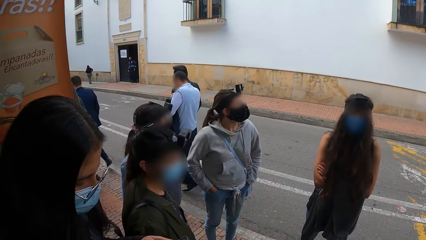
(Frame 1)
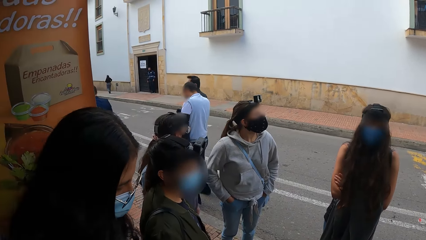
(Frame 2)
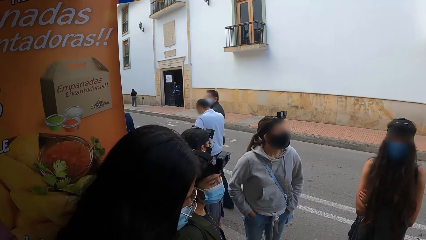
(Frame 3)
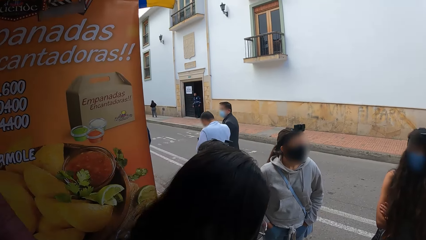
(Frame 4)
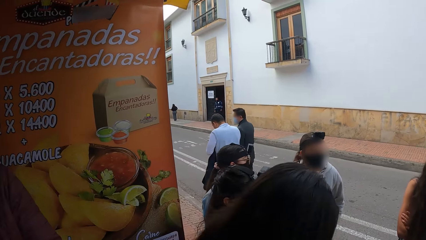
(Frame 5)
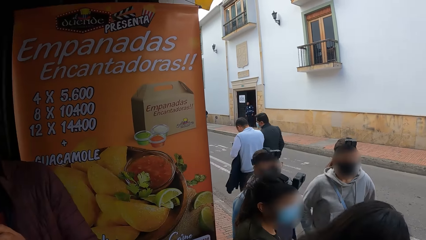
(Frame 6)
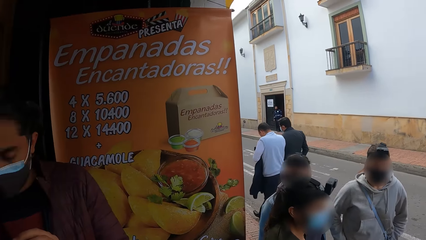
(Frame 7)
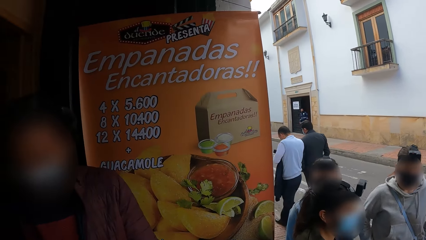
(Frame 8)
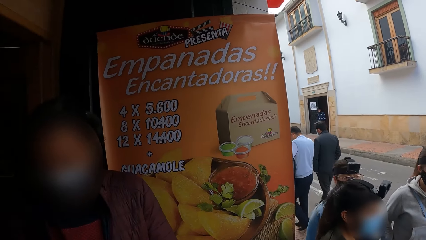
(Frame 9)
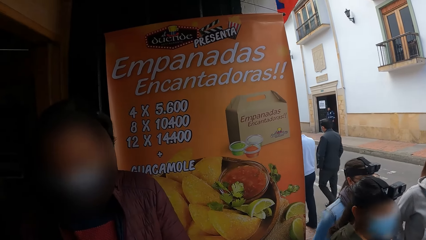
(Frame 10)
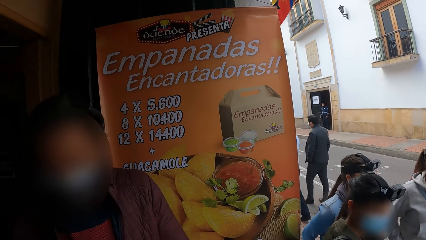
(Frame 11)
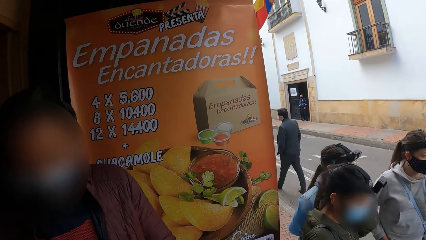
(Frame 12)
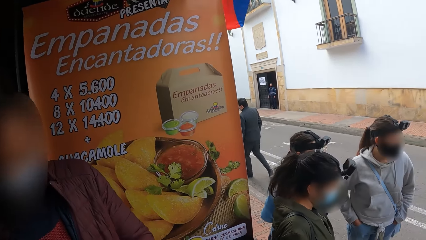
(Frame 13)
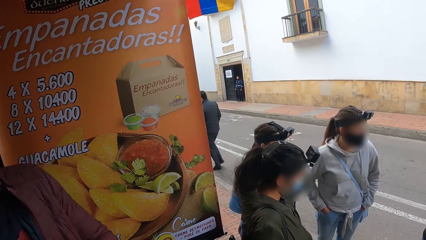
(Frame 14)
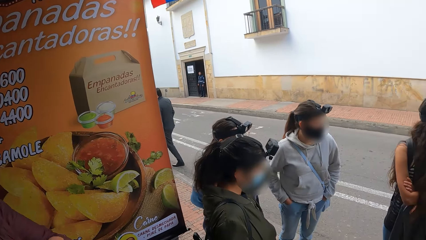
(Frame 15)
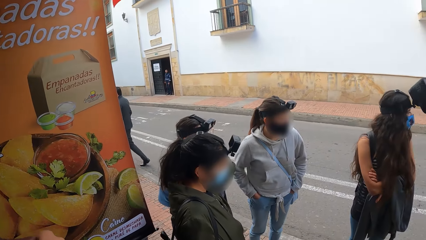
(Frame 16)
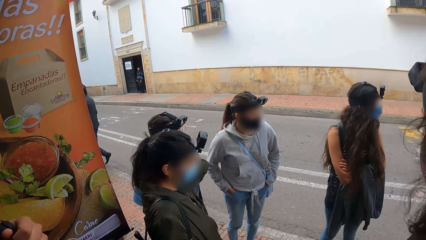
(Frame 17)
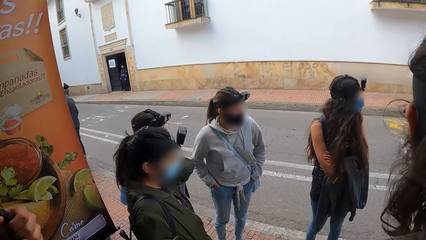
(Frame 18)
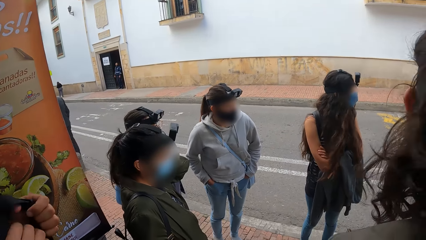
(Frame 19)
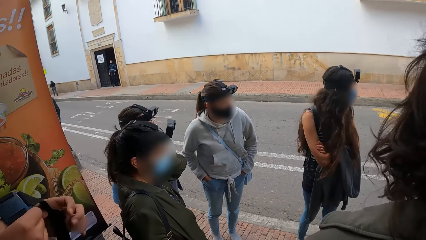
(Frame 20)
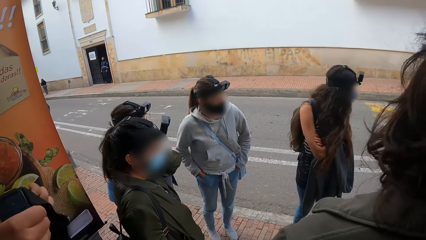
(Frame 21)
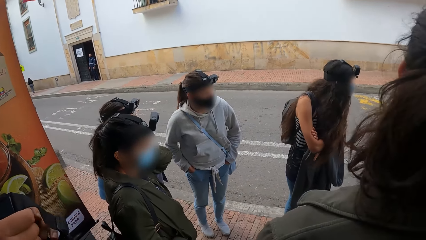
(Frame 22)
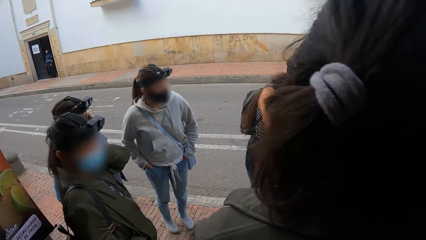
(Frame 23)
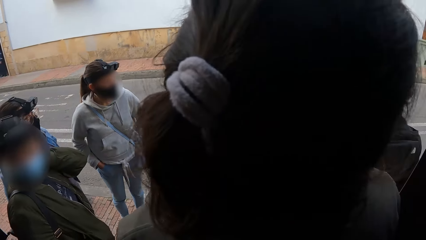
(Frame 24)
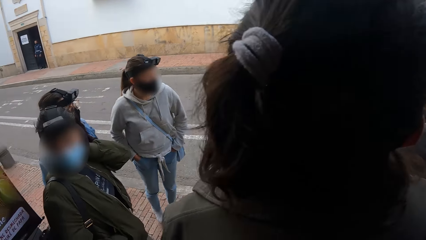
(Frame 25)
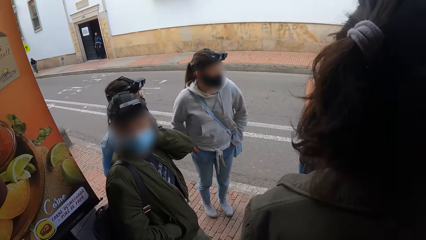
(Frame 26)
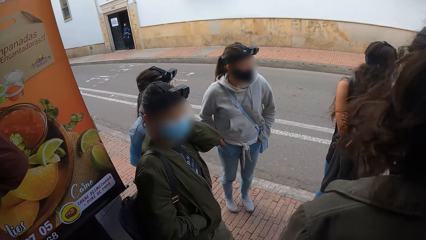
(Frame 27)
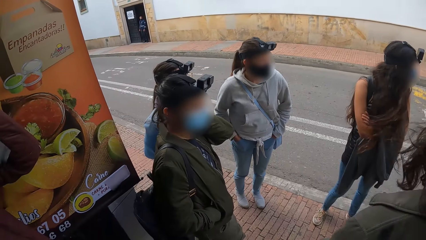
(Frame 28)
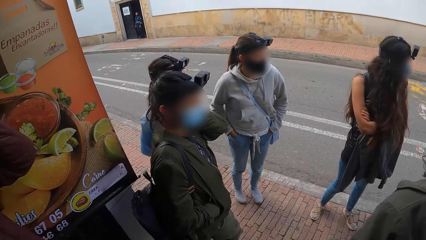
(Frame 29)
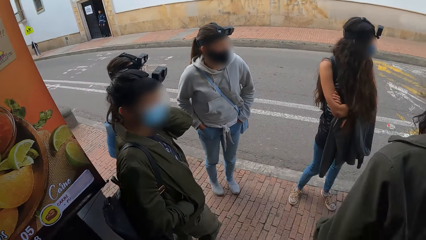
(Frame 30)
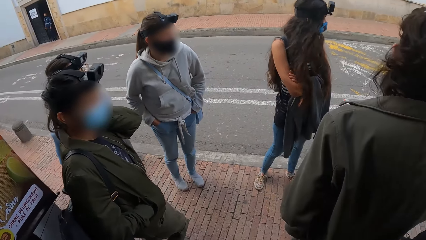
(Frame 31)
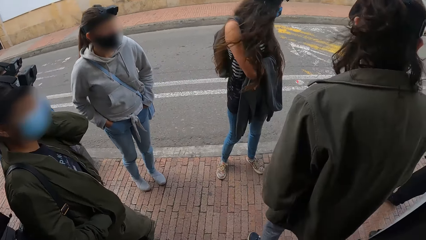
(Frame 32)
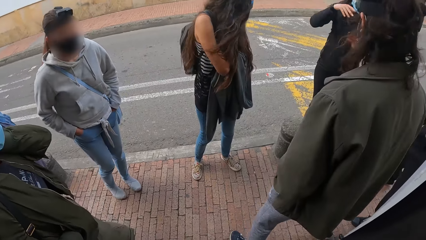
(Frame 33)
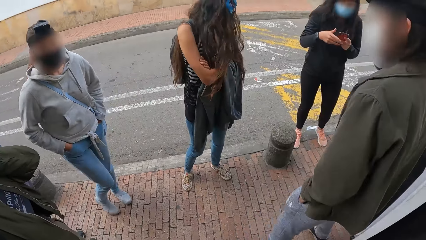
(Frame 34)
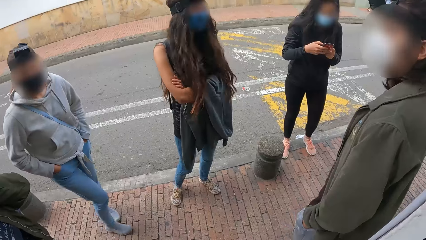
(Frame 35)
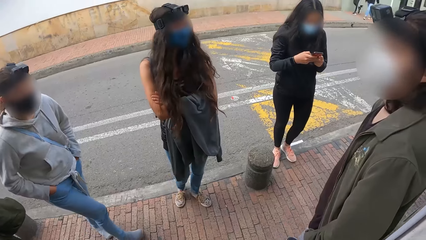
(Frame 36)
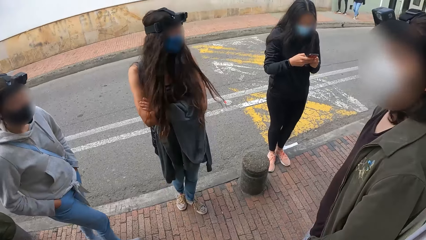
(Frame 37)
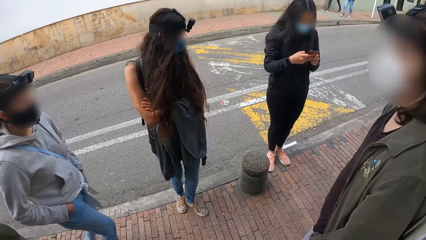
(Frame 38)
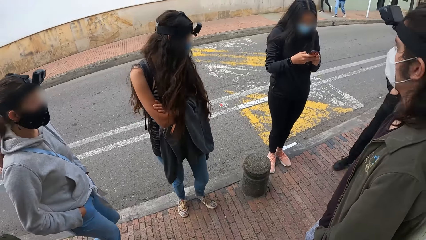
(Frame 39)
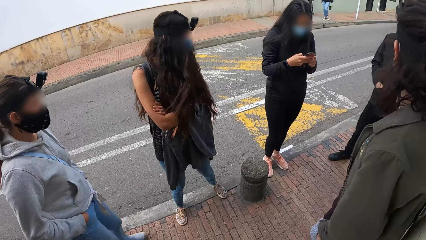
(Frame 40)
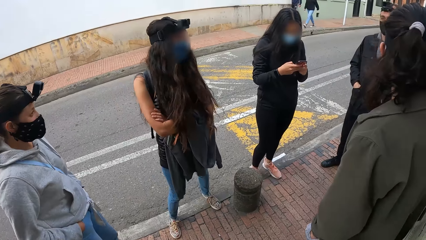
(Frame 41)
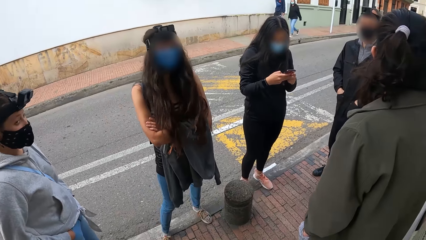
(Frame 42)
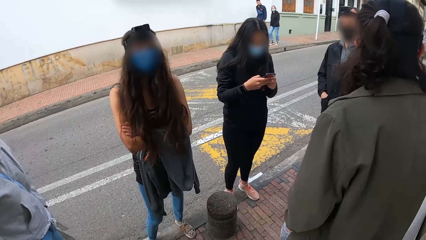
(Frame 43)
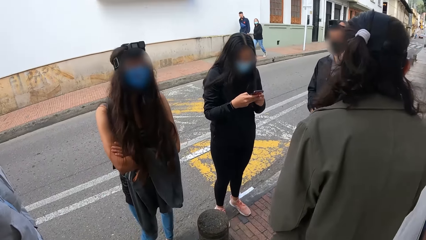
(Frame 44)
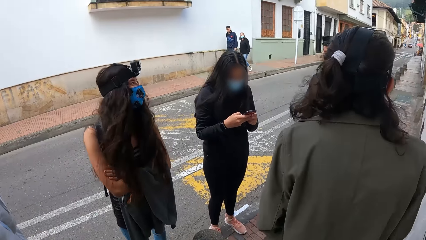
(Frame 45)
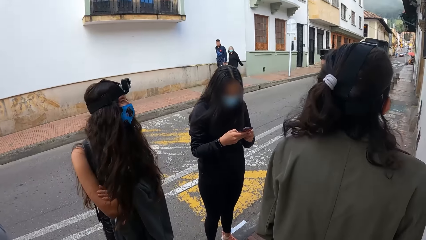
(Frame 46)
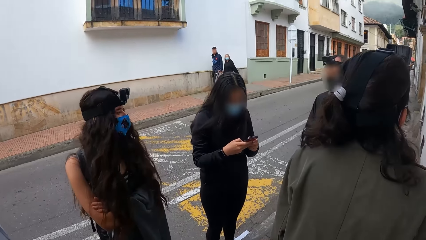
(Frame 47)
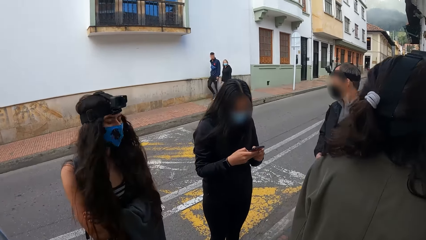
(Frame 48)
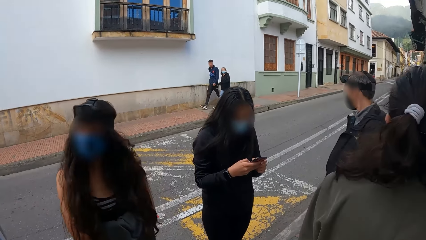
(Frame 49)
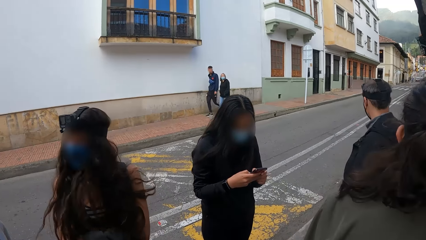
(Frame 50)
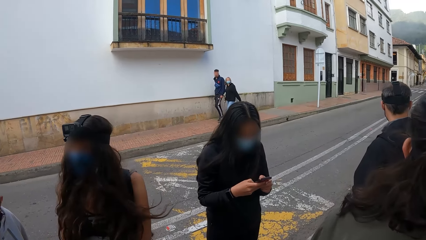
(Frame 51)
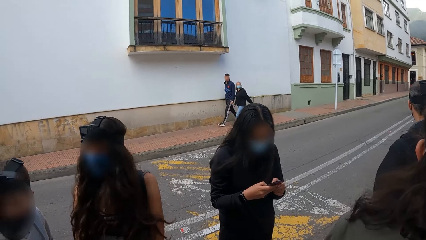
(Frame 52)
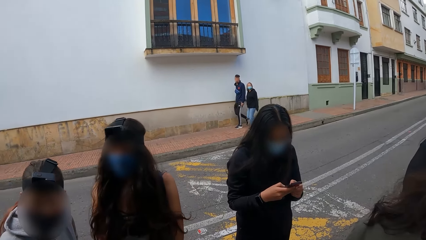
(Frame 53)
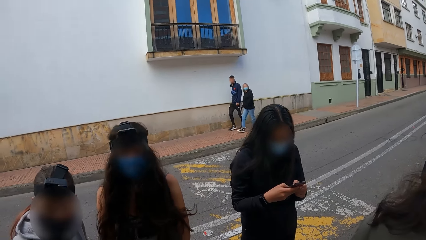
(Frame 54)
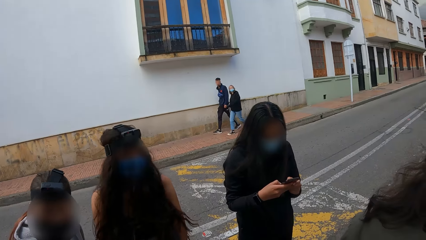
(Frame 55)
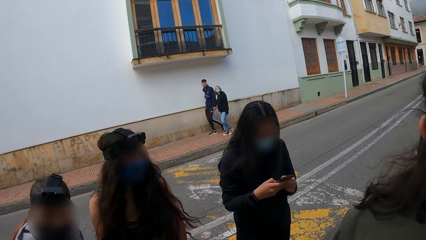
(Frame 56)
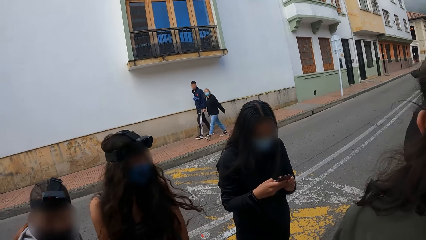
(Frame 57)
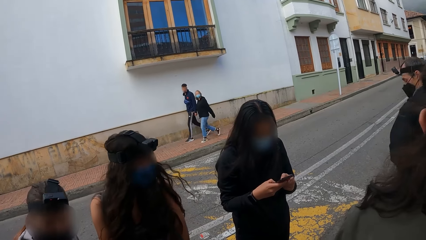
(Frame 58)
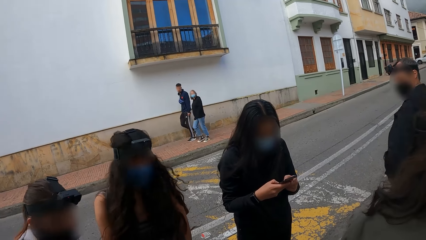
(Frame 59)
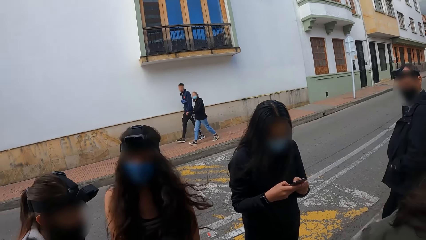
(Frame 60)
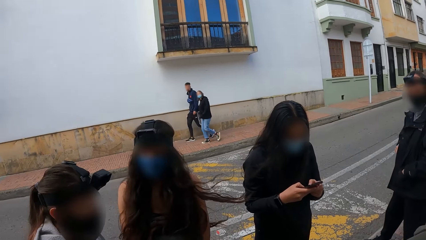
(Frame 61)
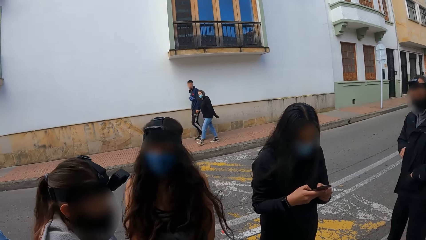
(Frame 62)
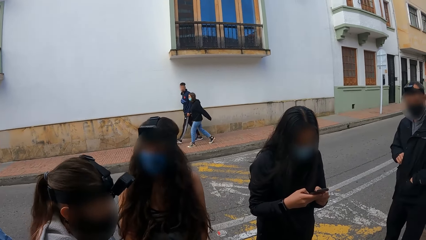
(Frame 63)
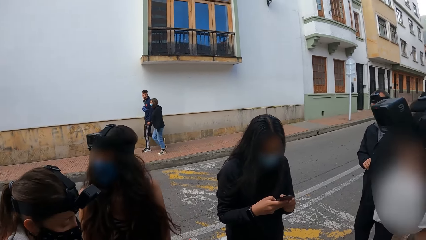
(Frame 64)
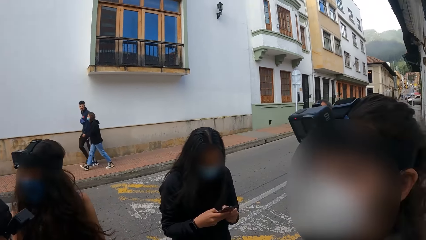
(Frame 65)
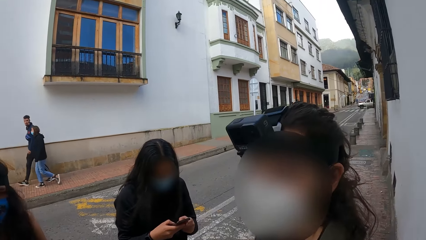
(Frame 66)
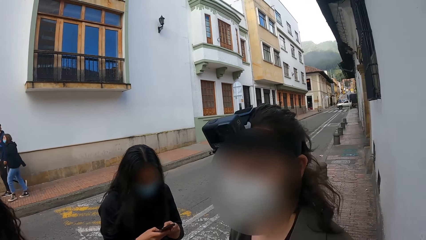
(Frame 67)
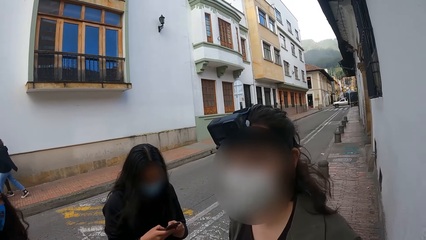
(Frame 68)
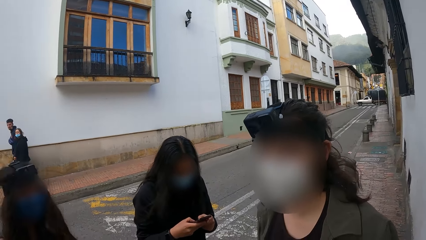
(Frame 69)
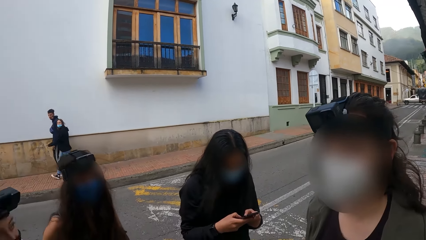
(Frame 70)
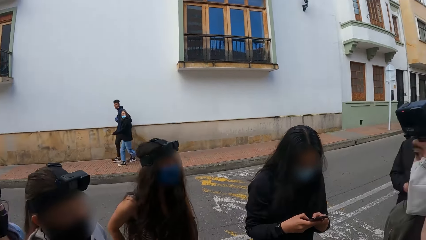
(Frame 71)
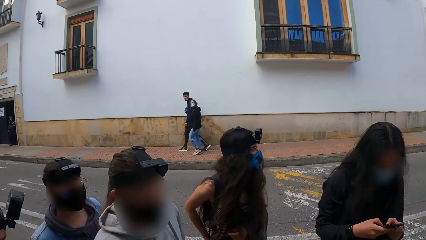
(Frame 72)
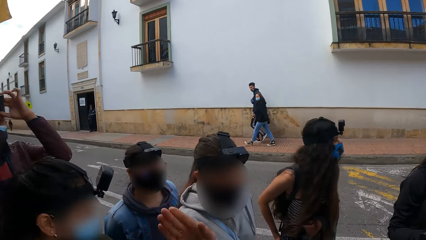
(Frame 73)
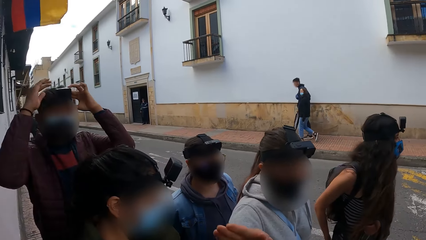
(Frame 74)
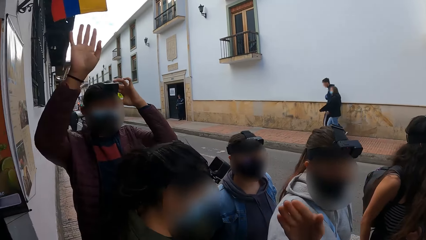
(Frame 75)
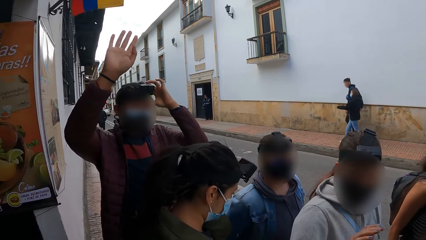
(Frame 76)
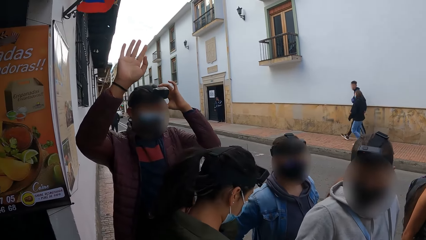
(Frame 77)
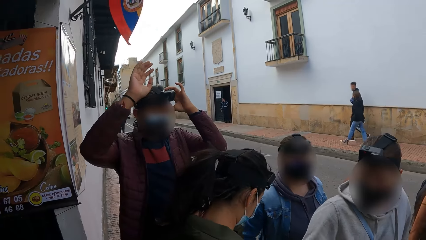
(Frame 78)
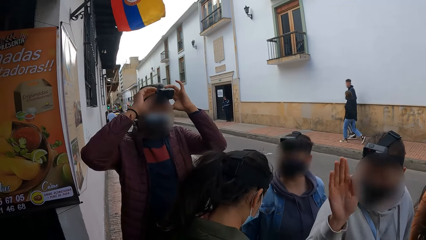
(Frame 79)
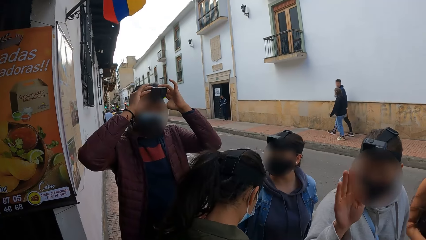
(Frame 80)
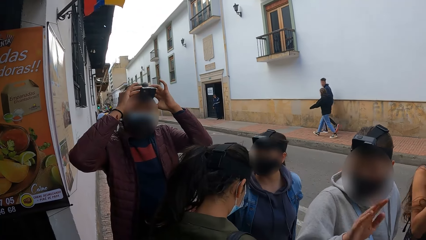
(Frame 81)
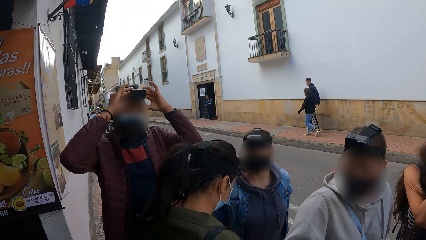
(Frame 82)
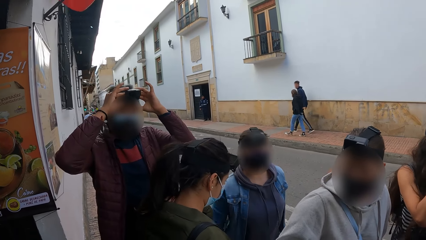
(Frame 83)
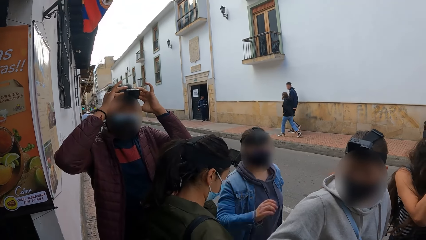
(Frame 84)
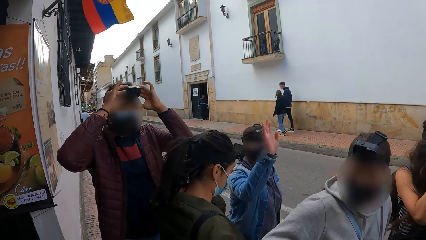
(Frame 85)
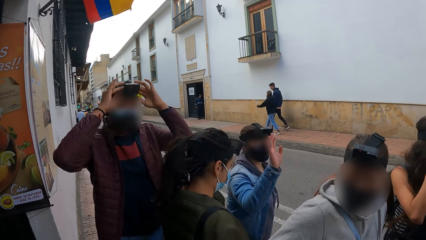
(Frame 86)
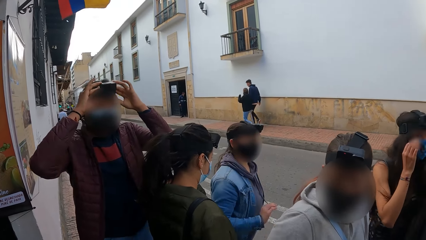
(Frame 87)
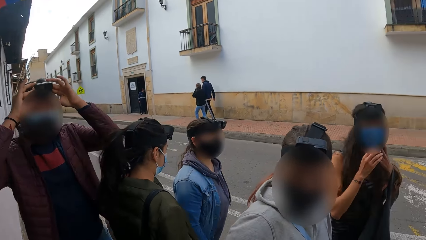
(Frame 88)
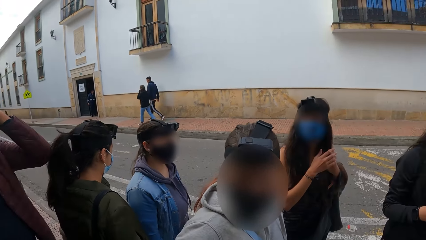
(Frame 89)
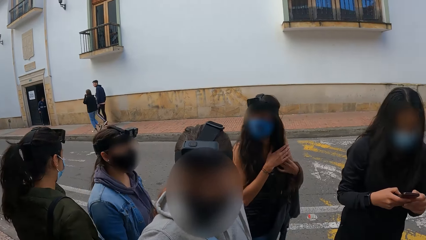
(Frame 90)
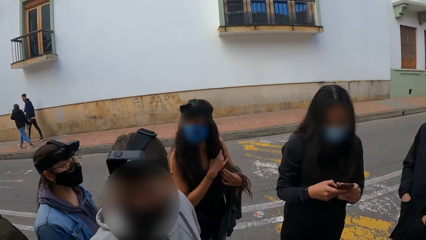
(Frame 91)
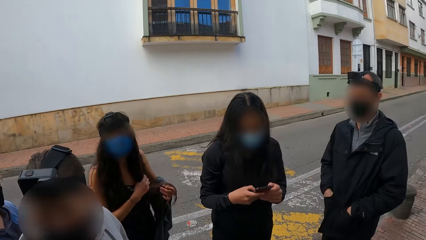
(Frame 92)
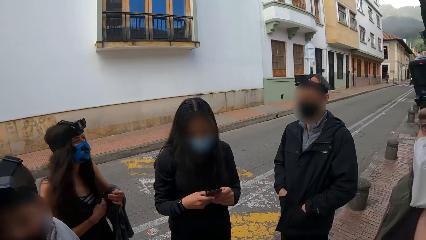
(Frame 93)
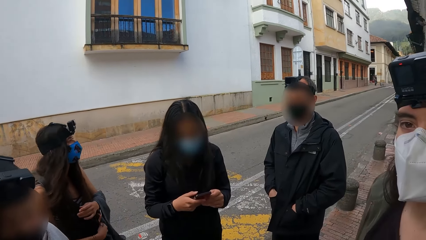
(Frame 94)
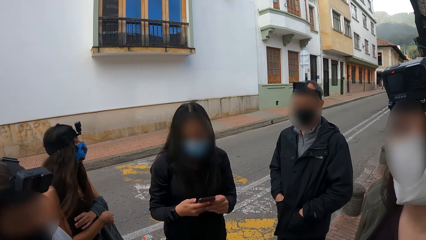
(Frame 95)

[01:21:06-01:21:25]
A man addresses the group of people. The camera wearer lifts a hand. Another man raises up his right hand. A third man raises up his right hand. The second man adjusts a camera on his head with his hands. A woman raises up her right hand. Another woman adjusts her hair with her hands.
